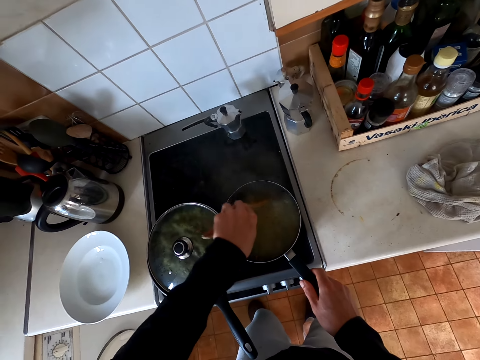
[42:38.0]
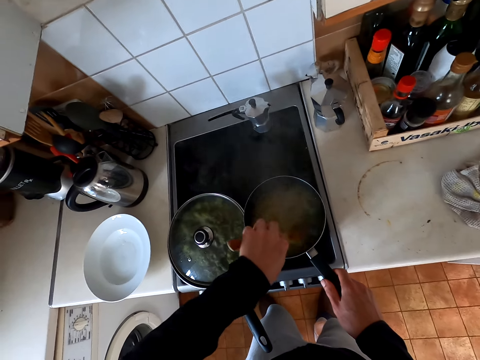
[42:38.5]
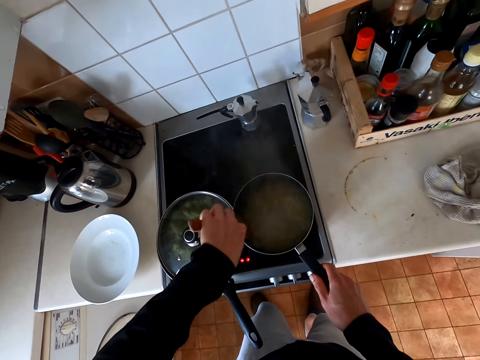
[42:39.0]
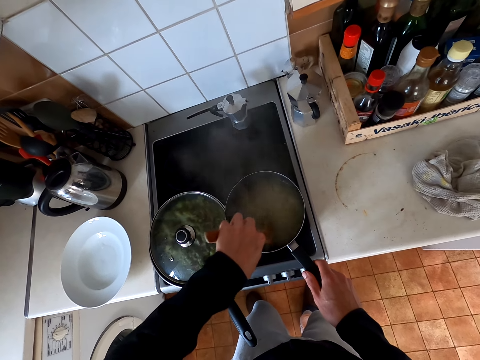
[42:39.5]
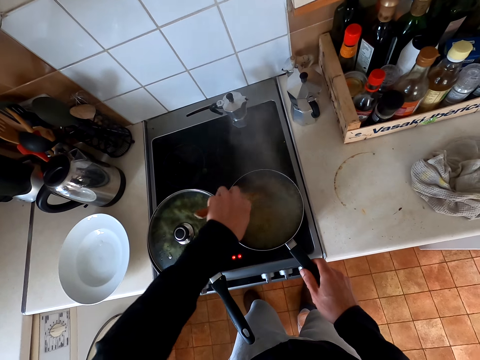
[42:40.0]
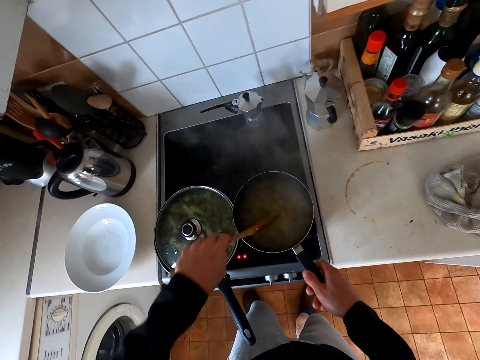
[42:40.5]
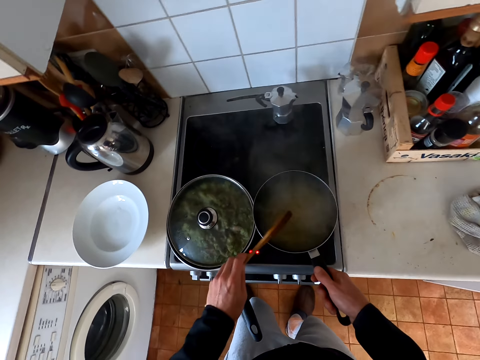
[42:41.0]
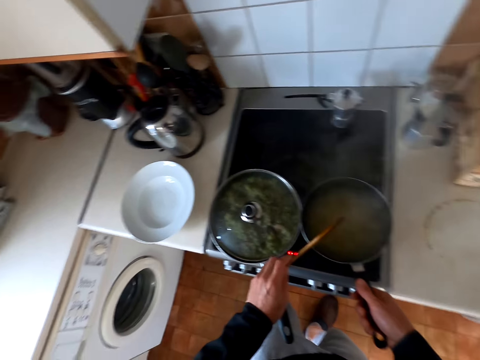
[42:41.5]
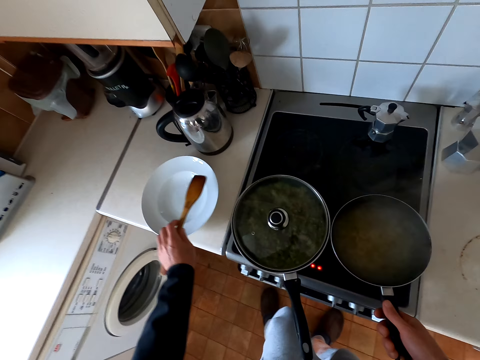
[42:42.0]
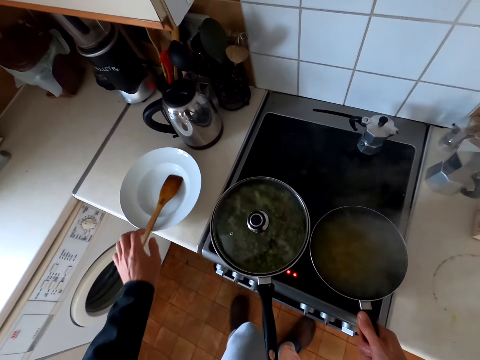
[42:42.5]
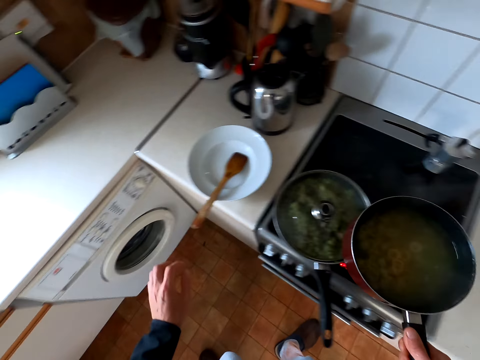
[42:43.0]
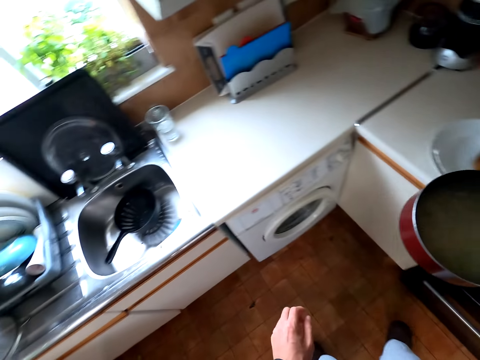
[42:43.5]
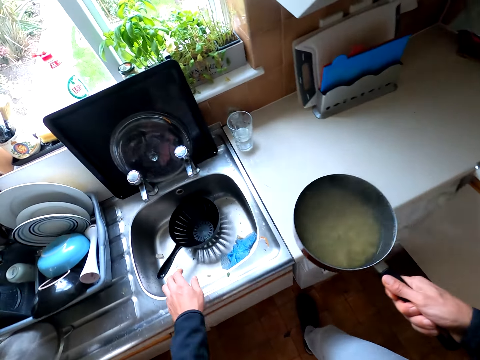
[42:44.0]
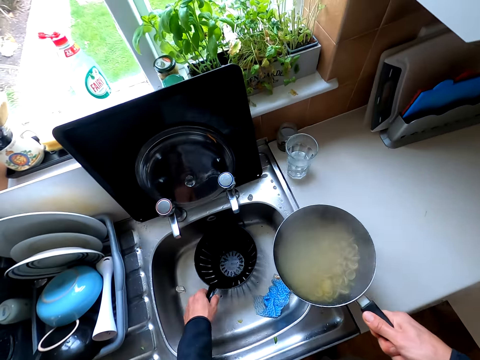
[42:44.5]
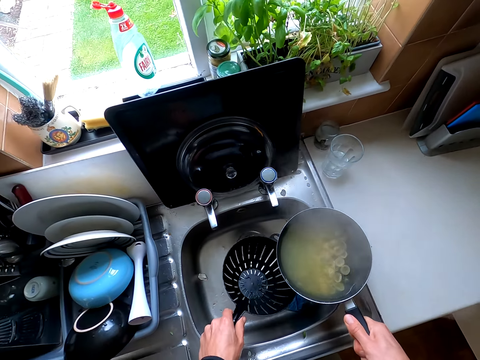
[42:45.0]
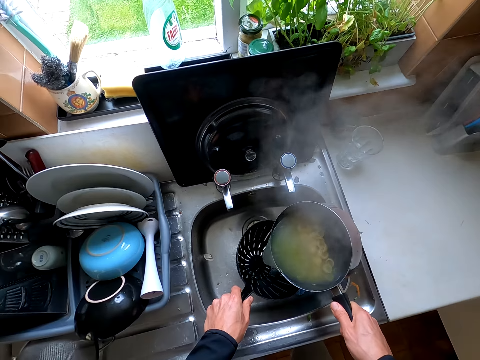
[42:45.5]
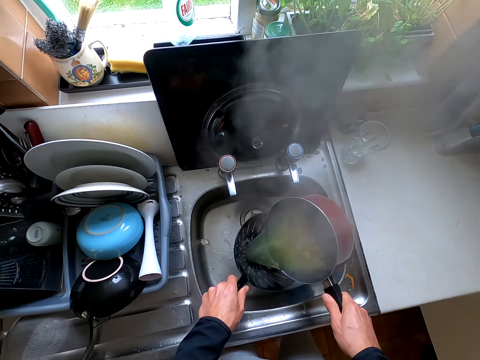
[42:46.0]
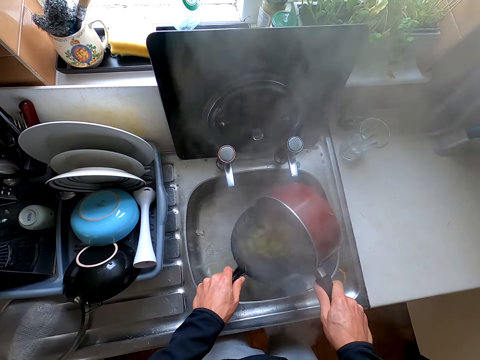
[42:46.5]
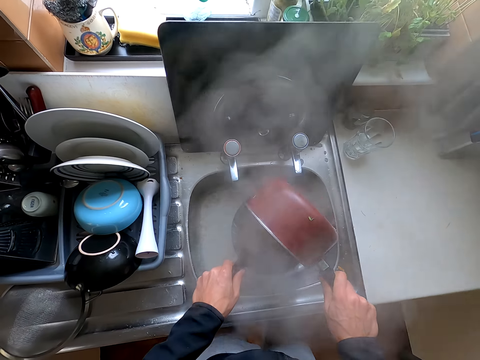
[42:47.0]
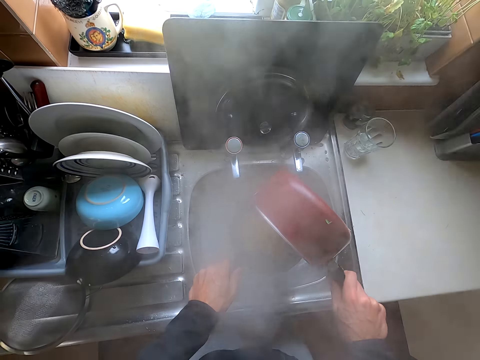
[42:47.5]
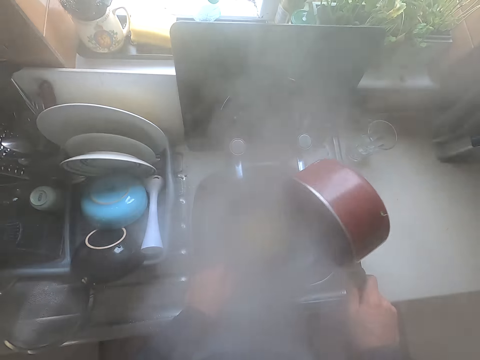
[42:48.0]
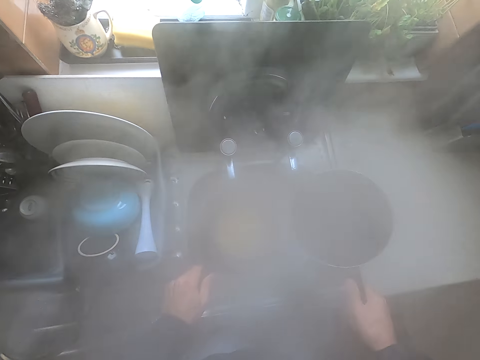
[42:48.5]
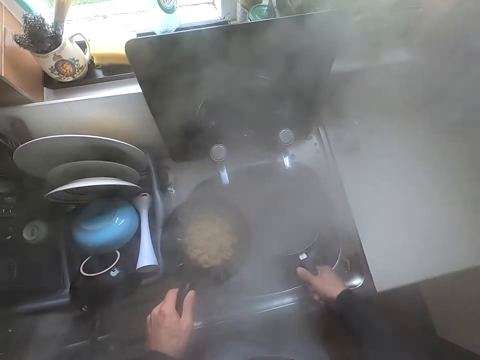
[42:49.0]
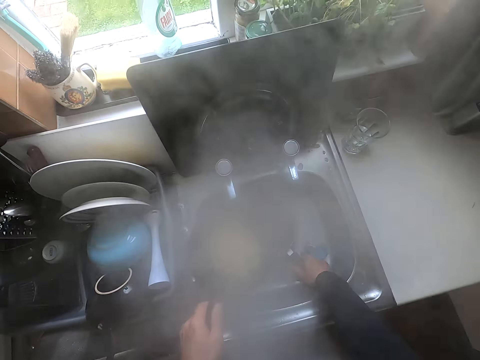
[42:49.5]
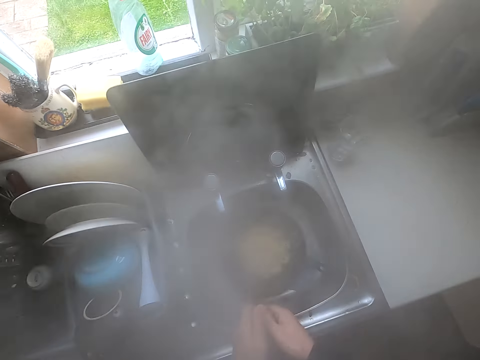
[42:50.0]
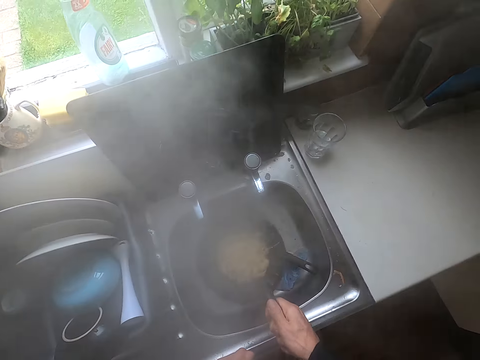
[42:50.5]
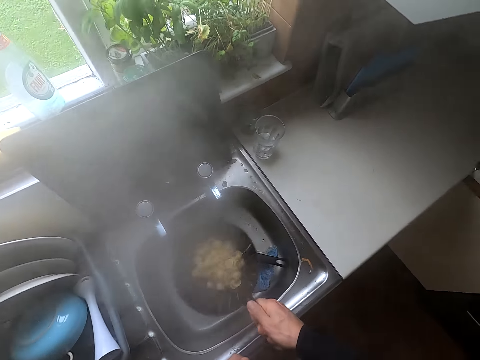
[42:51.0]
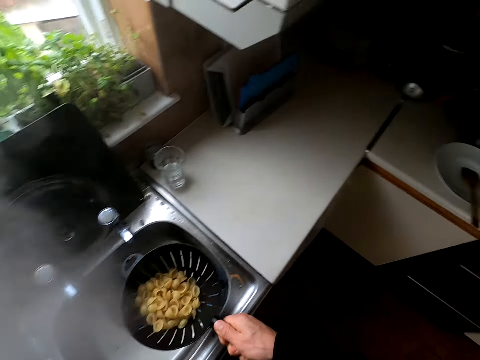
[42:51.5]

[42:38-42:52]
The camera wearer puts the cooking spoon on a plate. They take the macaroni from the cooker. They sieve the macaroni on the sieve at the sink. They put the cooking pan in the sink.

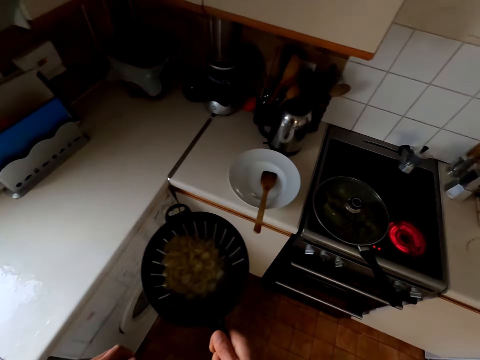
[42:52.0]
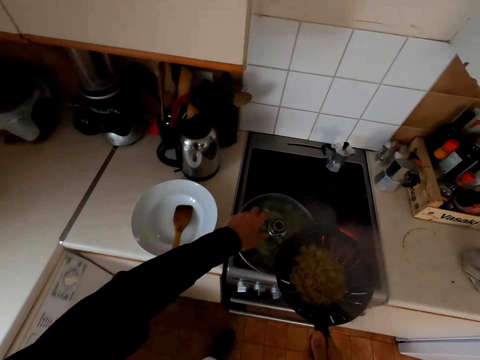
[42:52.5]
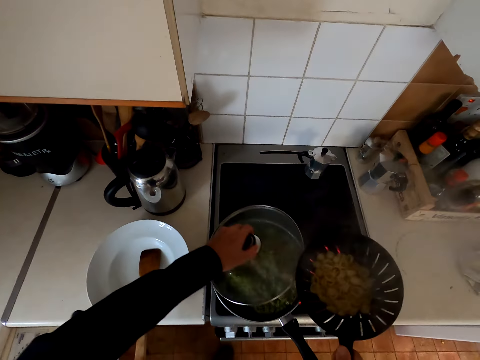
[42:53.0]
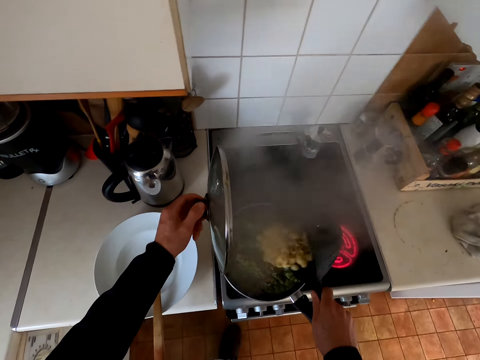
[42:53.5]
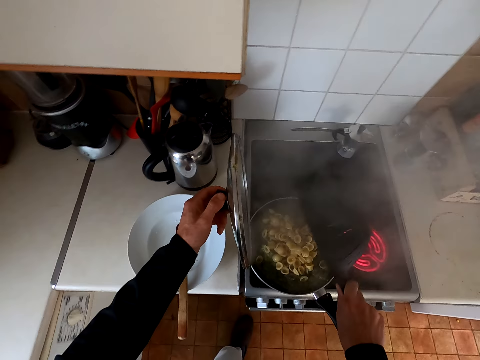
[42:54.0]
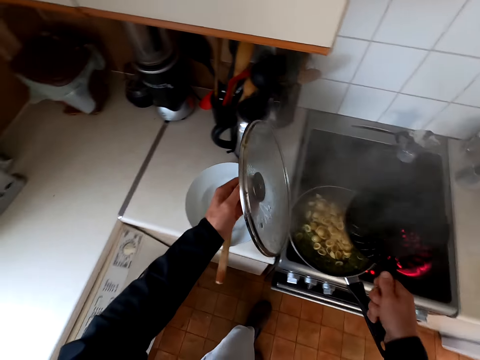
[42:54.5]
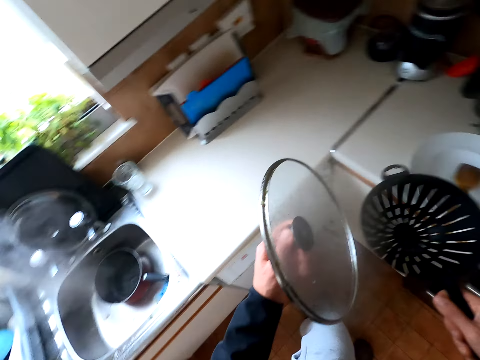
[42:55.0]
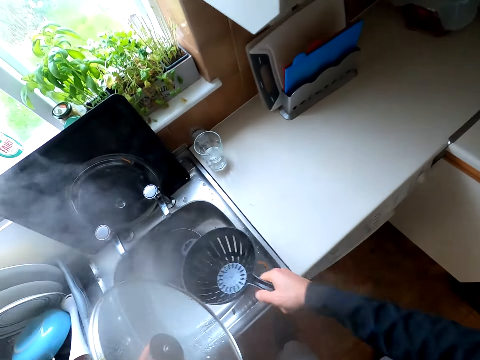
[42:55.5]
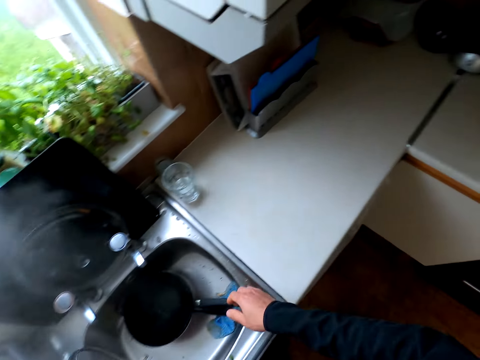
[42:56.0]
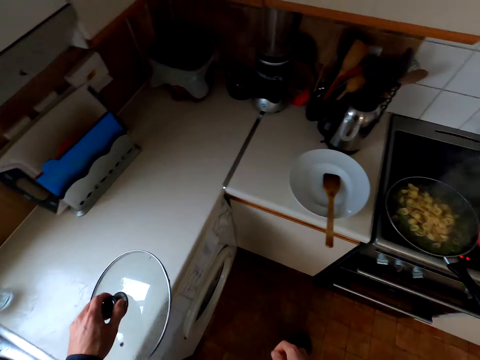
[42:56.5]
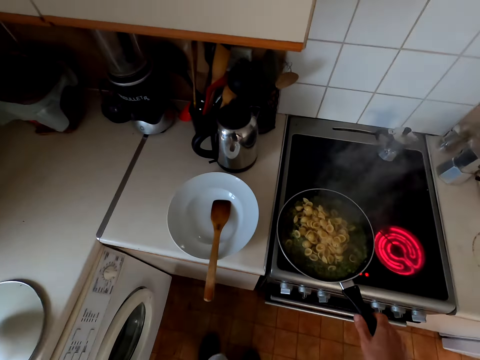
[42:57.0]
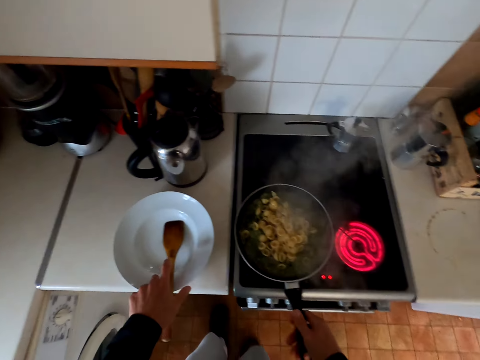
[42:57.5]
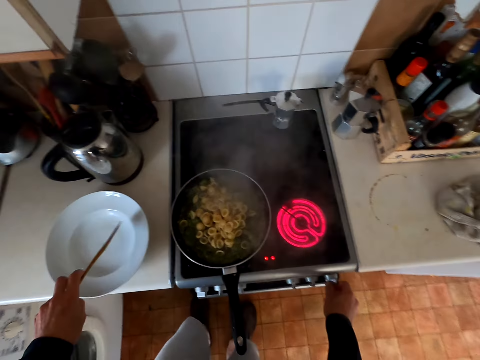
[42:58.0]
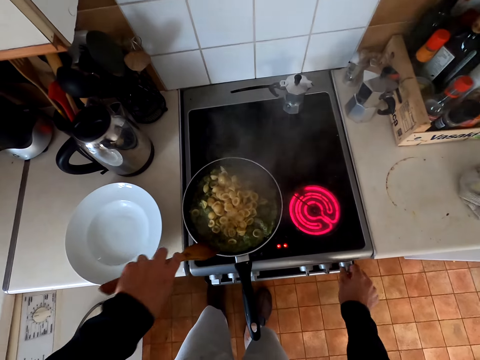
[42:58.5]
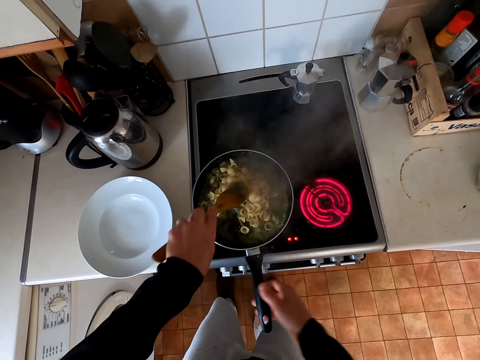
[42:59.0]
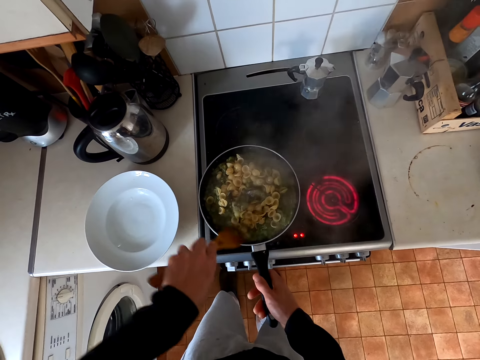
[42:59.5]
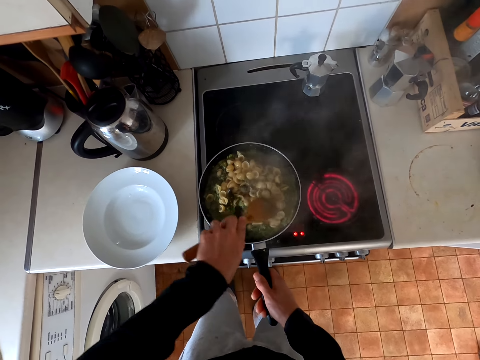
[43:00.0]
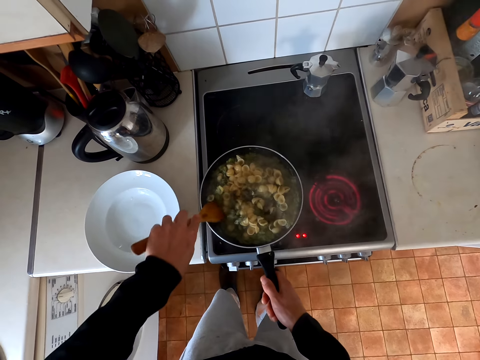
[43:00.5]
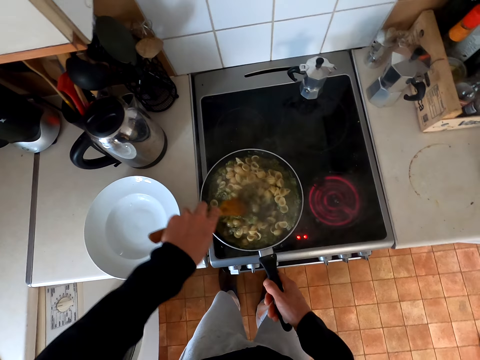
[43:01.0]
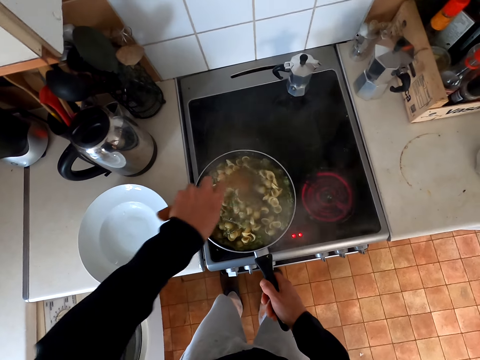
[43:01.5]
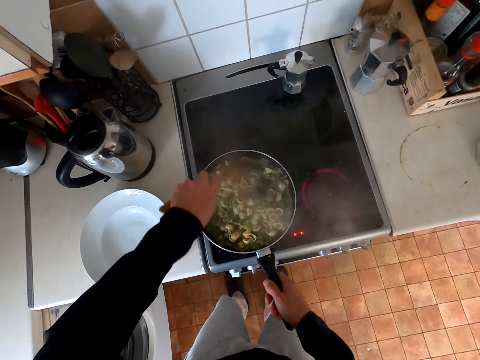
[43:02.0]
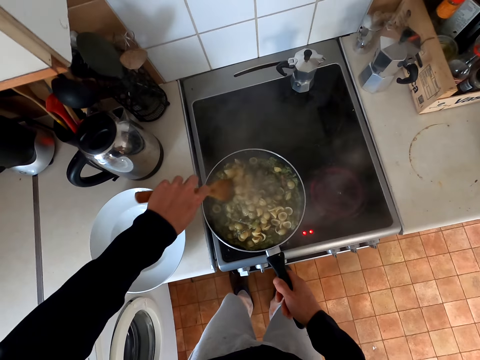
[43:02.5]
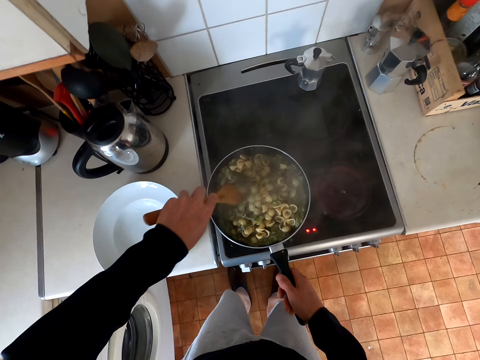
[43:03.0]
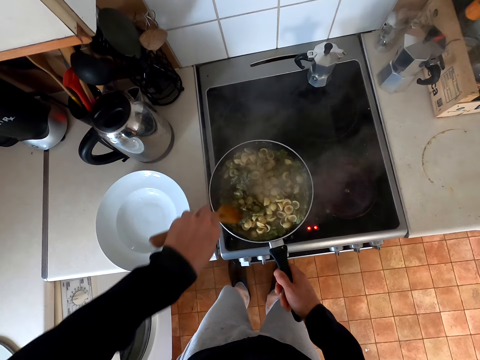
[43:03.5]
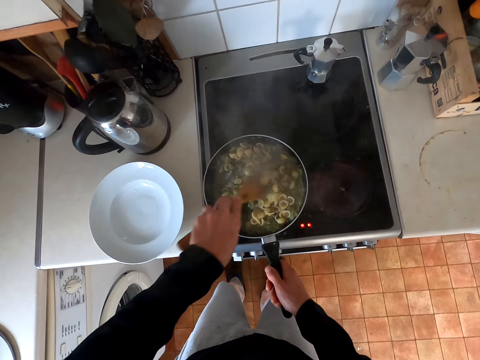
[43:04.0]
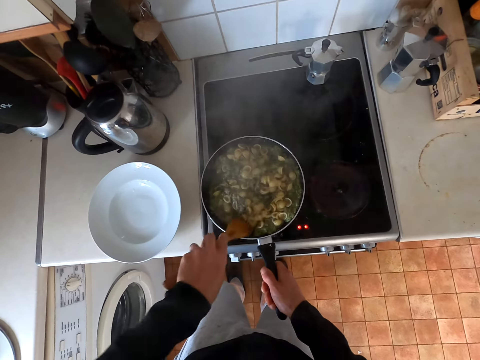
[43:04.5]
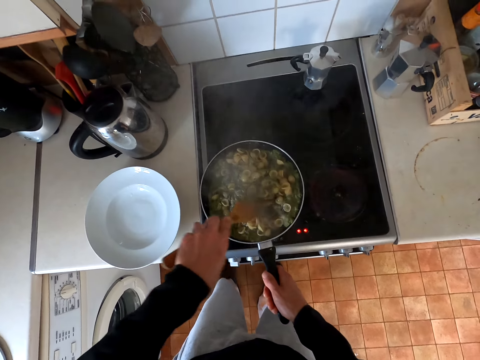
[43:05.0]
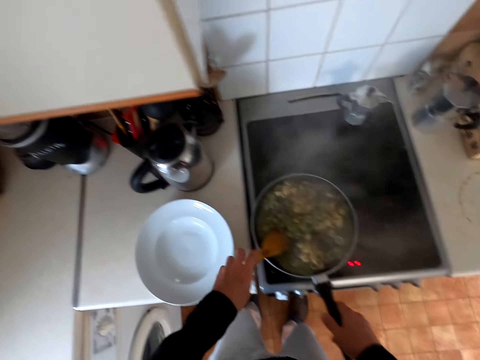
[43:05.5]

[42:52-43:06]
The camera wearer removes the lid from the veggies. They mix the macaroni with the veggies. They put the macaroni in the food. They put the sieve down in the sink. They put the lid on the table. They take the cooking spoon. They operate the cooker. They stir the veggies in the cooking pot with the cooking spoon.
